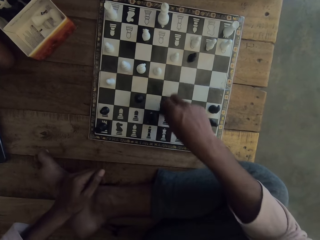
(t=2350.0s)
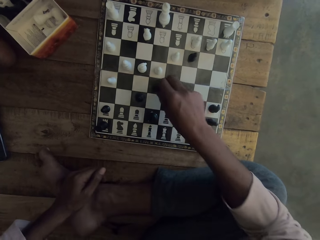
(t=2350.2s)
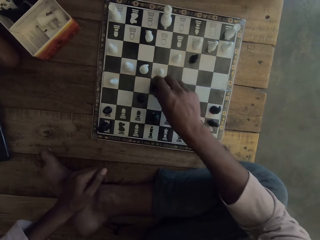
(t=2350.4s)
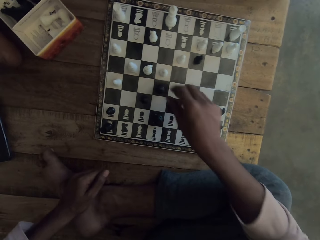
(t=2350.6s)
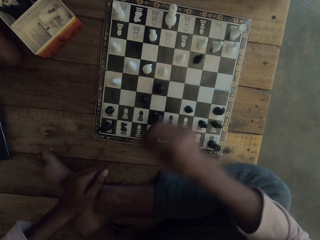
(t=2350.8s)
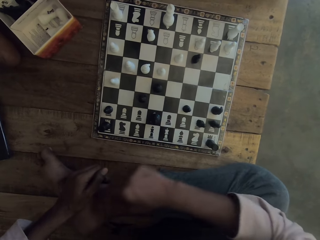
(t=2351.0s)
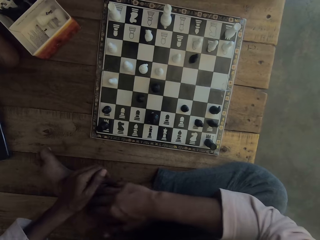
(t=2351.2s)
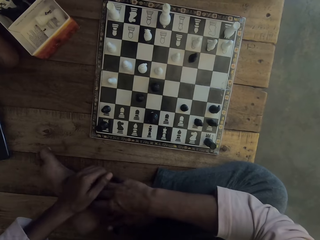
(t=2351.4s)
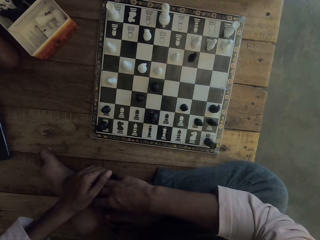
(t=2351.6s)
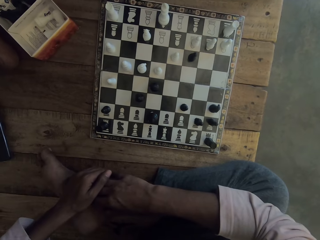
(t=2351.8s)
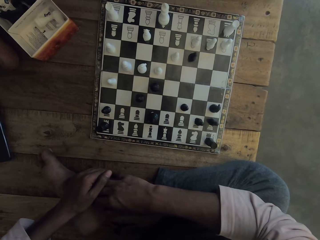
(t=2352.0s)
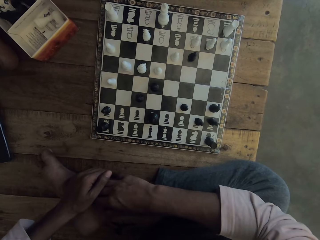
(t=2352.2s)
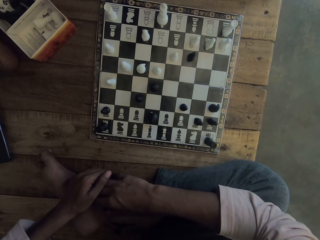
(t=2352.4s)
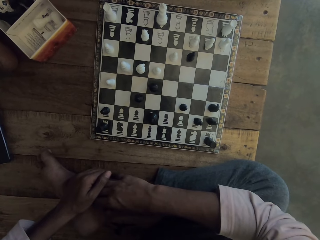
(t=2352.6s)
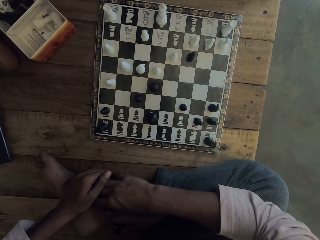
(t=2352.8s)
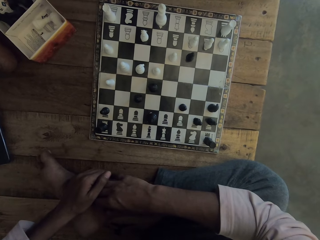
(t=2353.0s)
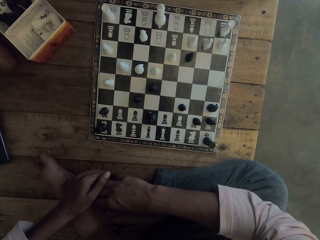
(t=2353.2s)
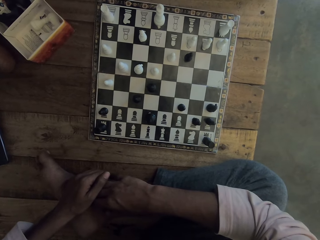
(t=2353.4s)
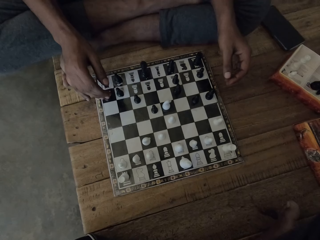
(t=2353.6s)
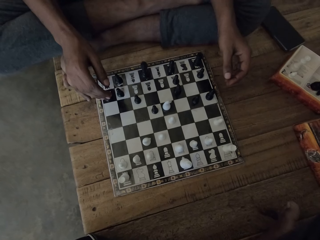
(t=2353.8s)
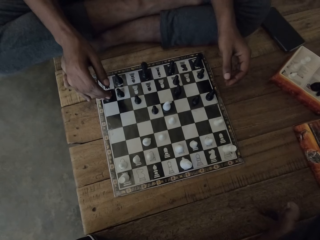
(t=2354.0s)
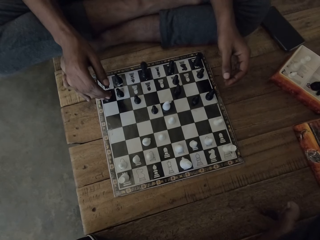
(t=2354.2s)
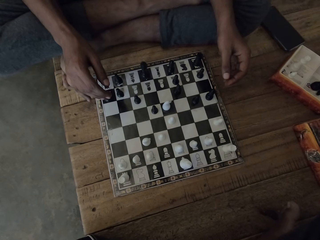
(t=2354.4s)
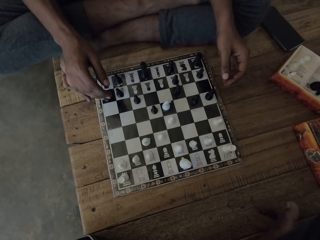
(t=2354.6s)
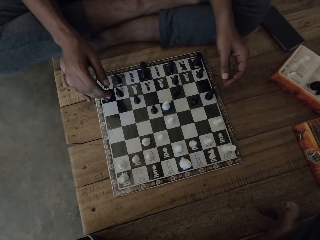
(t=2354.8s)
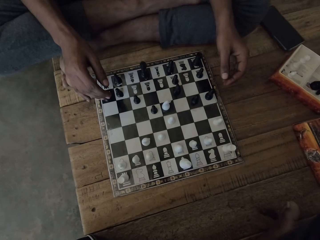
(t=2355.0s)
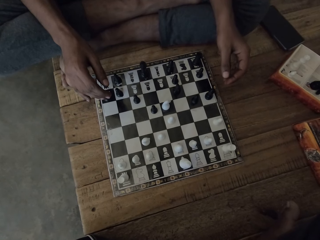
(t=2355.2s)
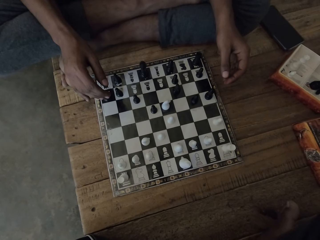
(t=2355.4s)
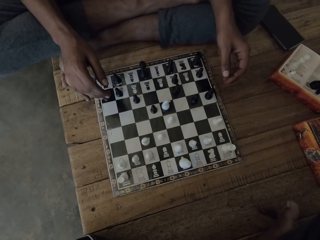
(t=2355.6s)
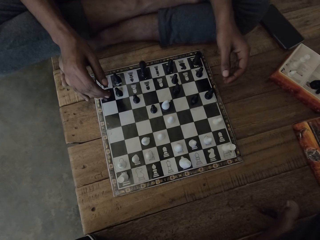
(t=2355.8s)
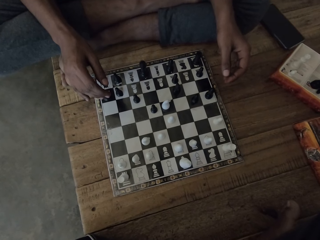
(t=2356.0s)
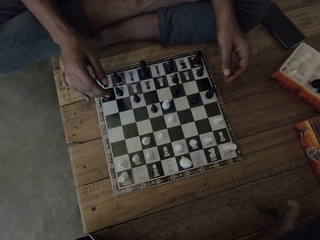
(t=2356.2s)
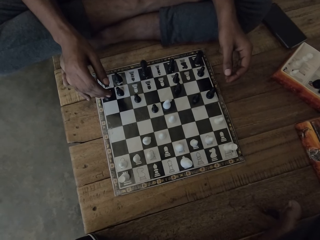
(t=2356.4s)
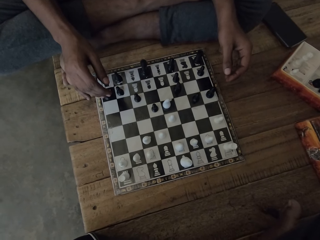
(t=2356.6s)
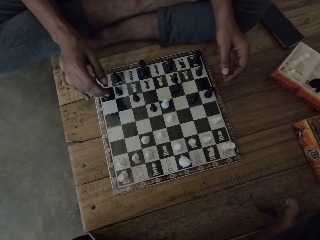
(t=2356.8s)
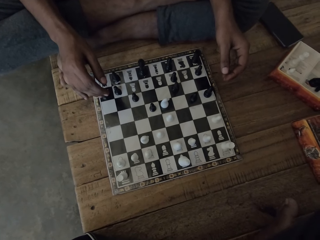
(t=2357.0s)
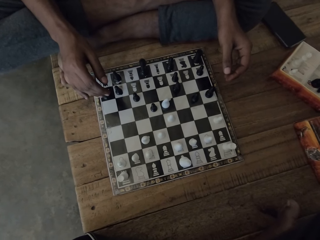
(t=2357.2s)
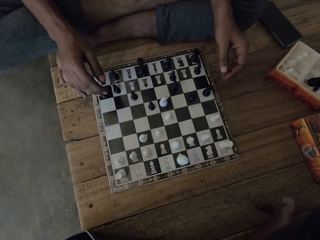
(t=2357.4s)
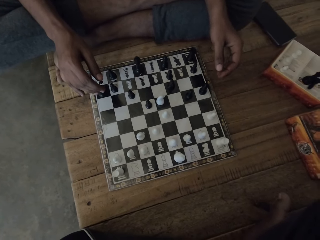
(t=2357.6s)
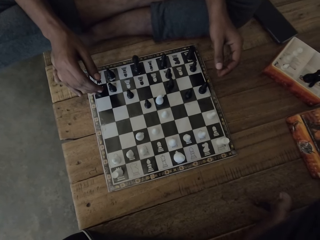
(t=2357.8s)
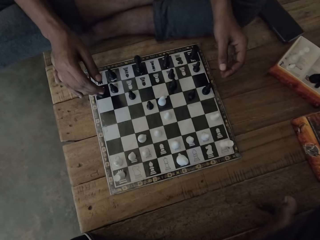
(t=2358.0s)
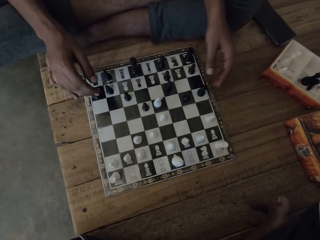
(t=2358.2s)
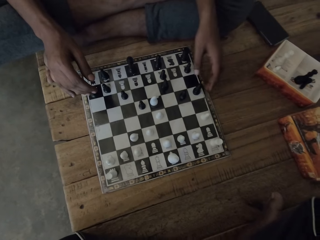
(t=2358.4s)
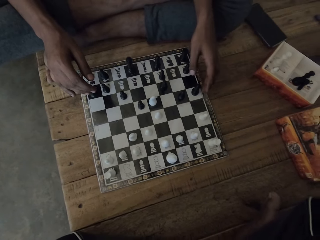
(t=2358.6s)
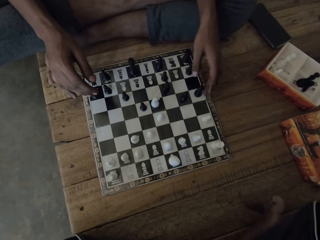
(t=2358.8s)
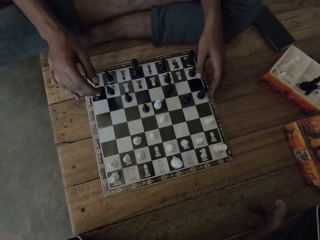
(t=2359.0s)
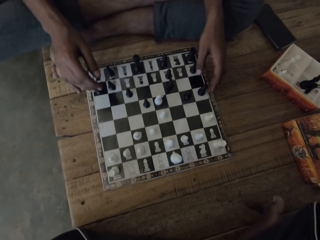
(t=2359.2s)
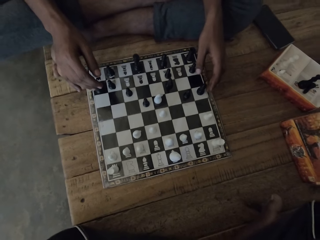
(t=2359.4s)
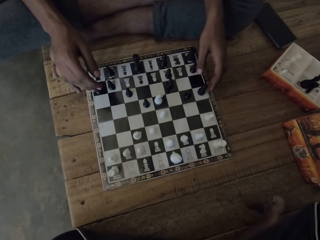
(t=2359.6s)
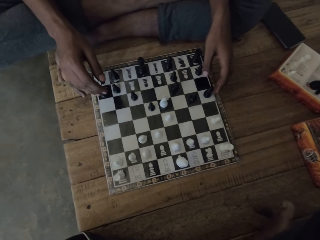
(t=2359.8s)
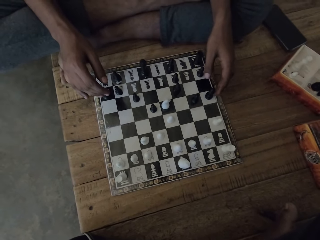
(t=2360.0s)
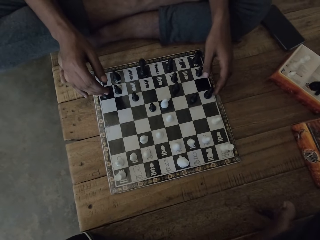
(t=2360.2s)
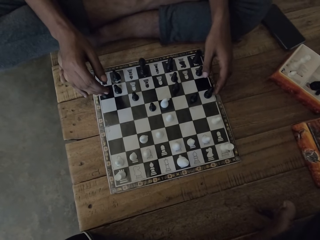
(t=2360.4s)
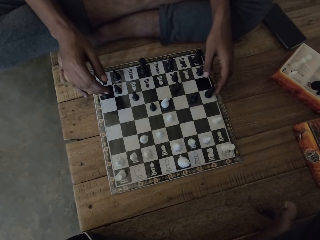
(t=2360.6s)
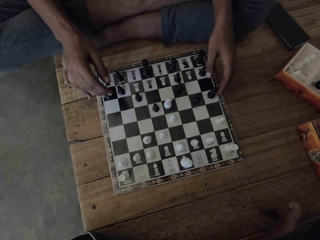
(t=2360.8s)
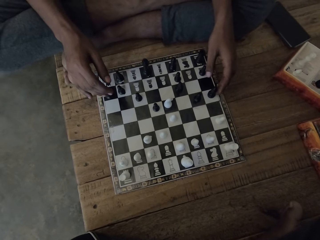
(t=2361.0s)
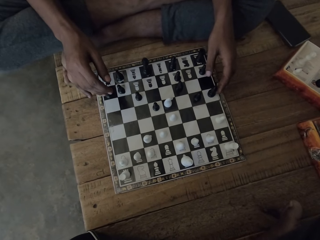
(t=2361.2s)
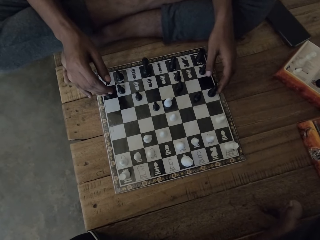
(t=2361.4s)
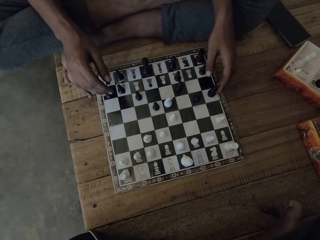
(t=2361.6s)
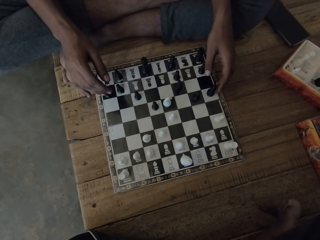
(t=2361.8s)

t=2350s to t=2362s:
The camera wearer moves a chess piece. They stare at the chess board. They stare at the chess board again. They look around. They converse with a person while staring at the chess board.

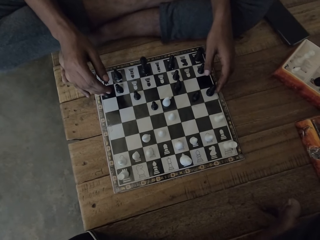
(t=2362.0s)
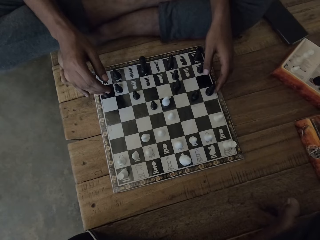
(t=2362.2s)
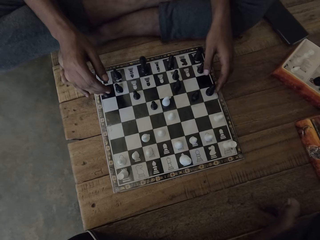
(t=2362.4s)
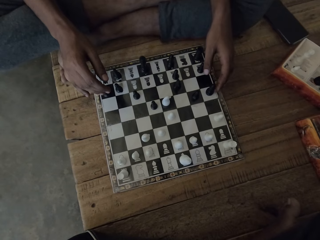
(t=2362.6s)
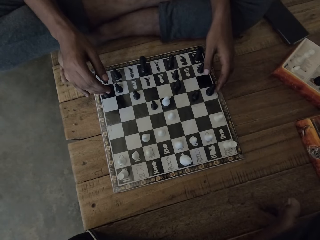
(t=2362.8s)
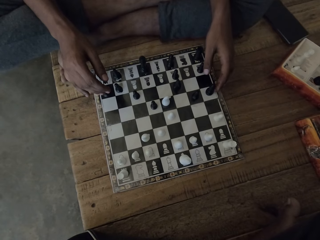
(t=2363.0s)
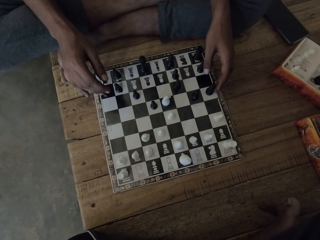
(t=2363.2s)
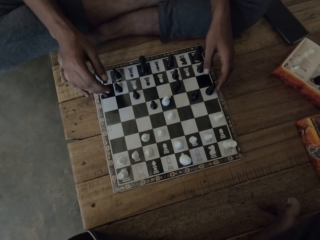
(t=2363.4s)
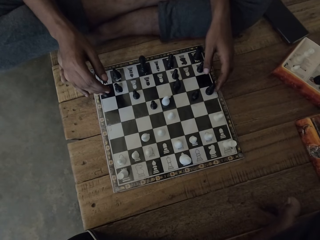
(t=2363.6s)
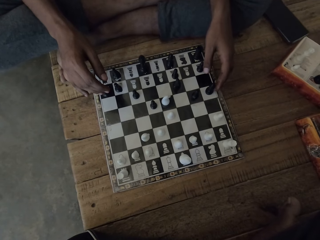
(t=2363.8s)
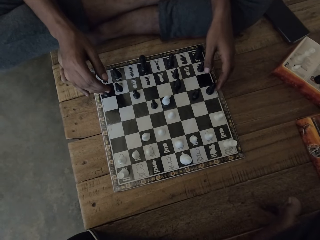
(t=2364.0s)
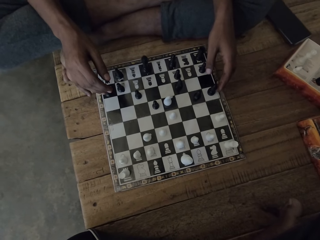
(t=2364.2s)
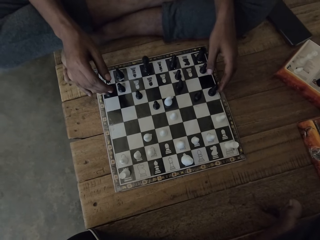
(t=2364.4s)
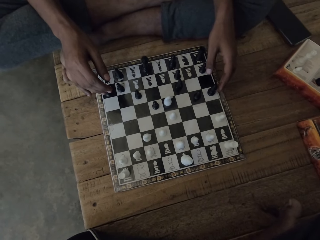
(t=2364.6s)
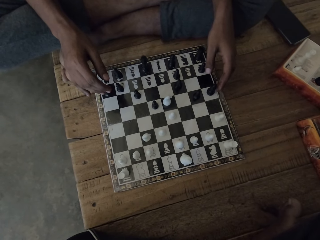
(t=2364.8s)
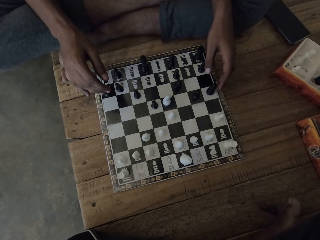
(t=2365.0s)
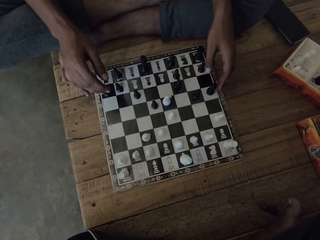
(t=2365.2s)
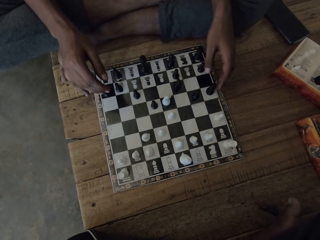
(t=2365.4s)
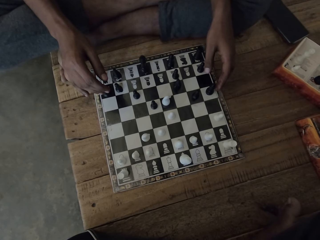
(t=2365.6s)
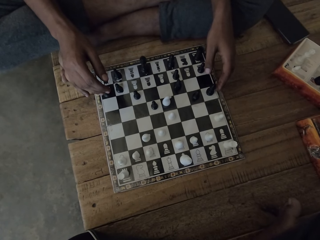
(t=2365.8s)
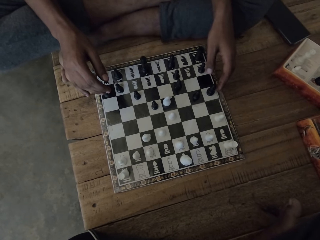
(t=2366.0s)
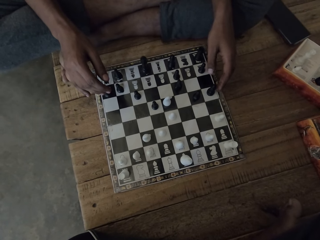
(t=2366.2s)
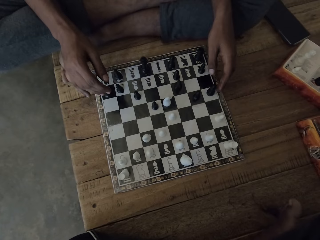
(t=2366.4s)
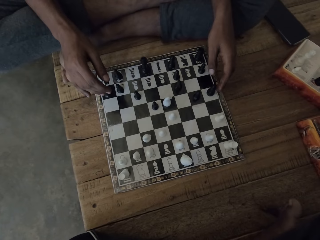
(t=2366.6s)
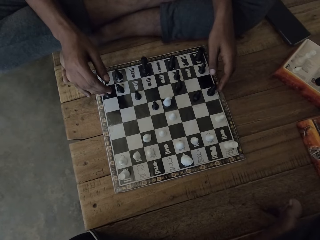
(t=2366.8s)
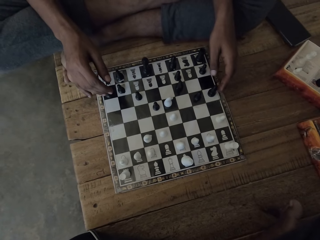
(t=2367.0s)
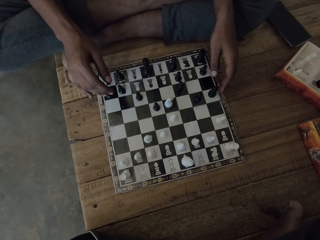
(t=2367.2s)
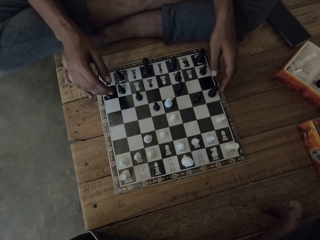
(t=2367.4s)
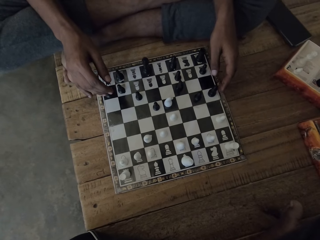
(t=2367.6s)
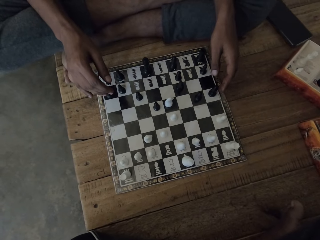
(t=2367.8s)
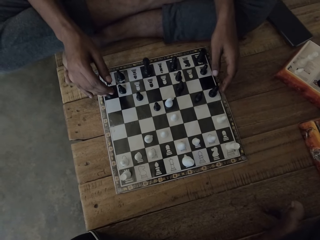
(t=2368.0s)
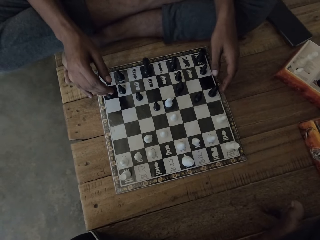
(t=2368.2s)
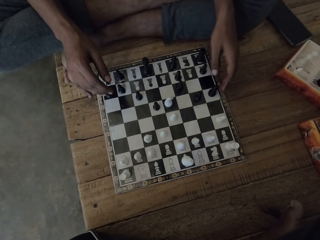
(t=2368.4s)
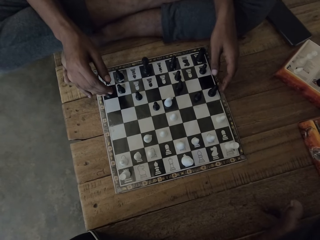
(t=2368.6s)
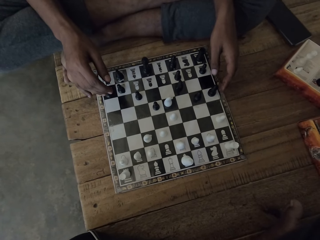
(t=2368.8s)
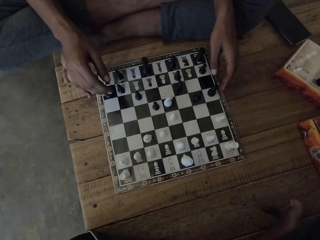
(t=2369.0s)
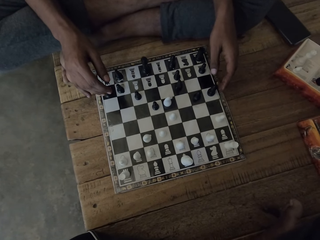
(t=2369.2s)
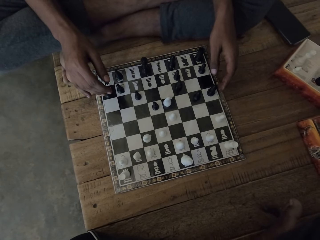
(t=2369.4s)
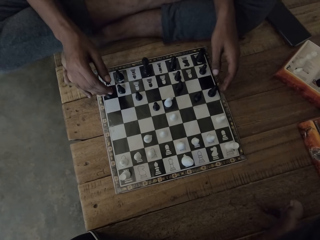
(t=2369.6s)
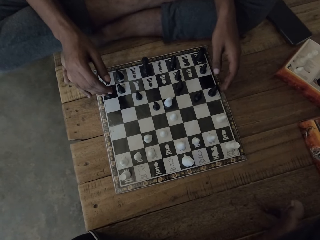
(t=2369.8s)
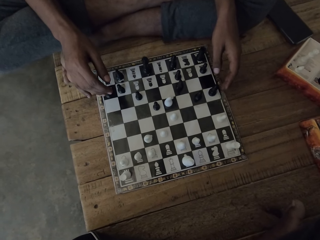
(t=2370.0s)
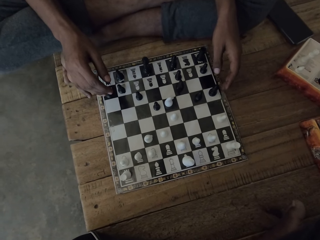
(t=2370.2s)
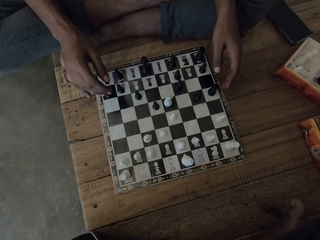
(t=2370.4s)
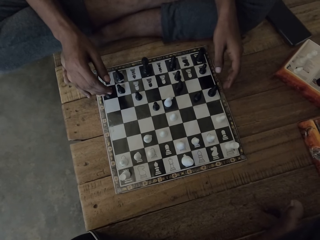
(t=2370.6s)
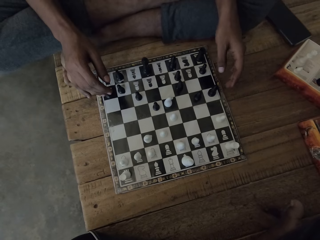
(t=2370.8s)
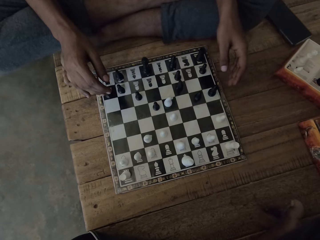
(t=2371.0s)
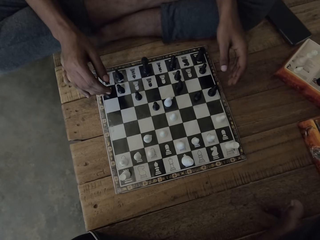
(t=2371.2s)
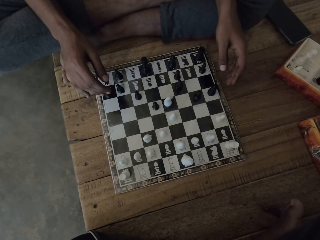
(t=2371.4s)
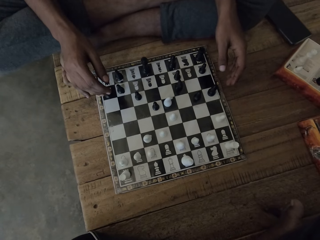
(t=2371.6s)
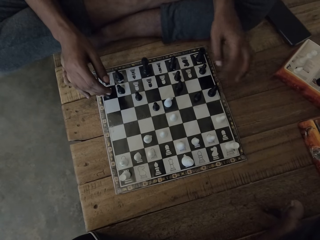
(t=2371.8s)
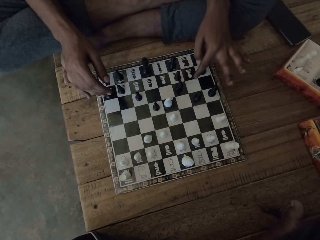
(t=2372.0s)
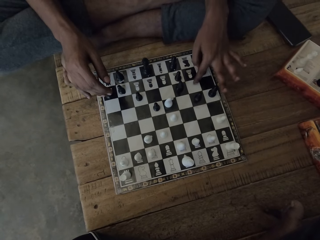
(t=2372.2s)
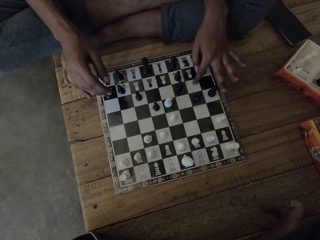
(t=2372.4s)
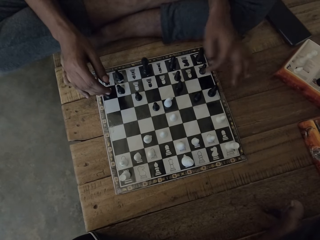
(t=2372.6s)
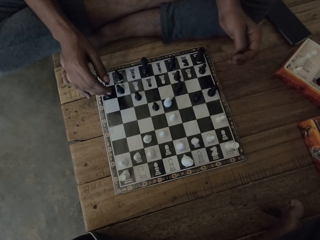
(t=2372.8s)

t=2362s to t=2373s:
A person touches the chess board while staring.
